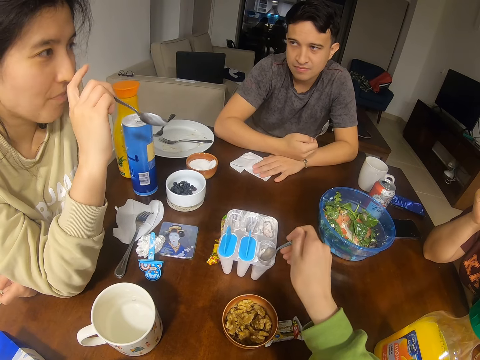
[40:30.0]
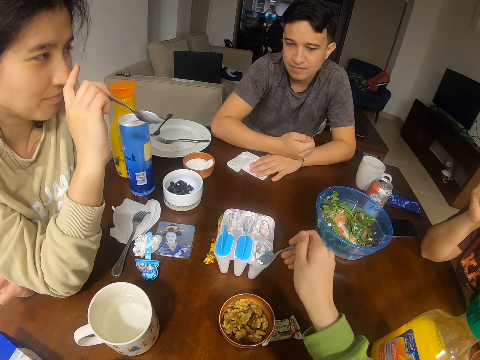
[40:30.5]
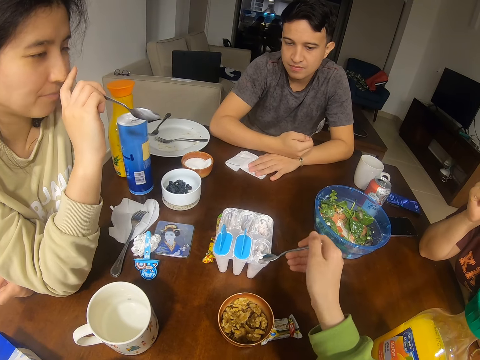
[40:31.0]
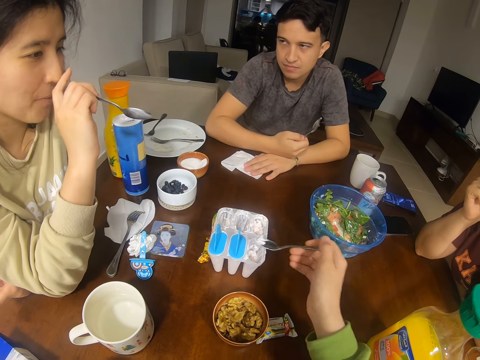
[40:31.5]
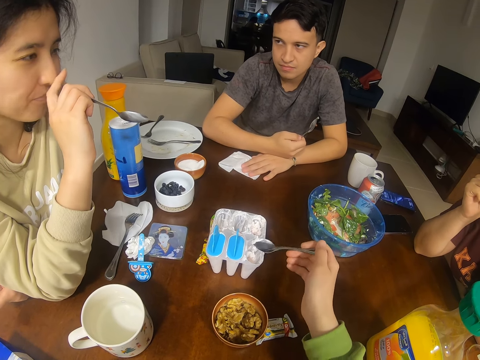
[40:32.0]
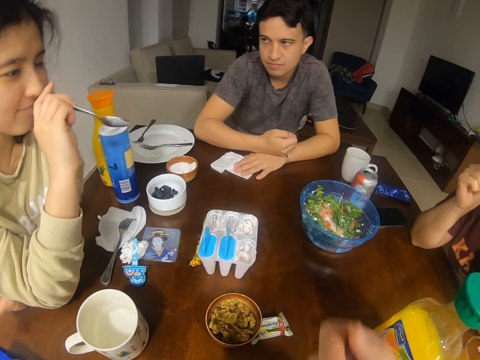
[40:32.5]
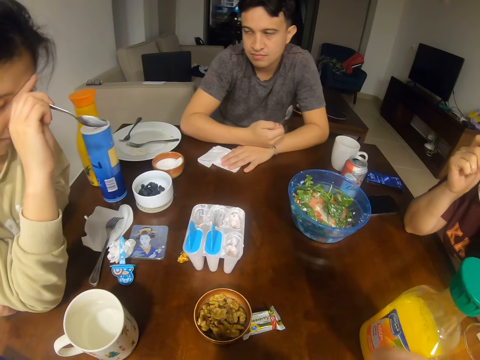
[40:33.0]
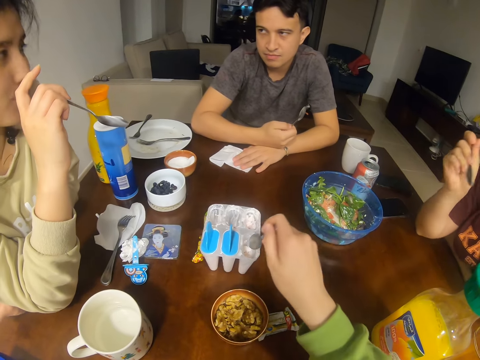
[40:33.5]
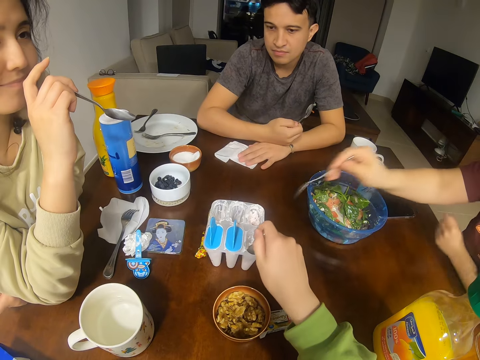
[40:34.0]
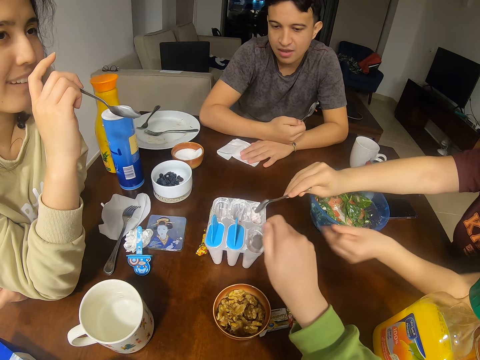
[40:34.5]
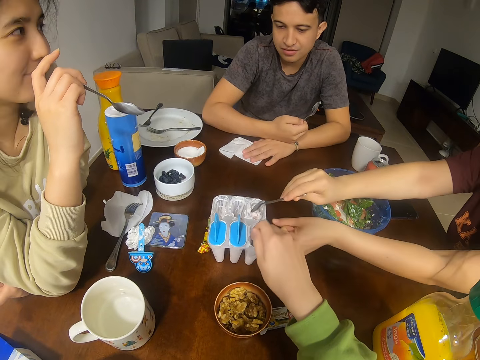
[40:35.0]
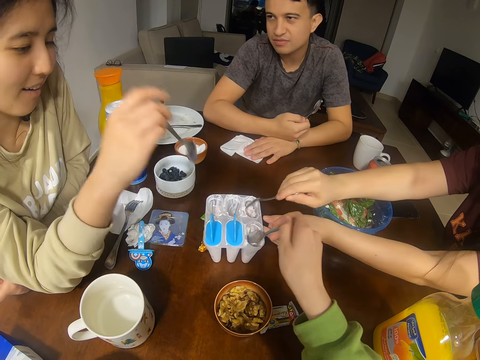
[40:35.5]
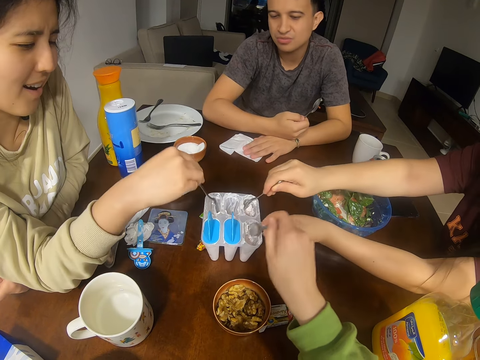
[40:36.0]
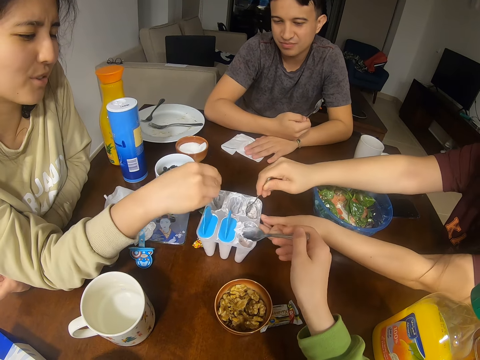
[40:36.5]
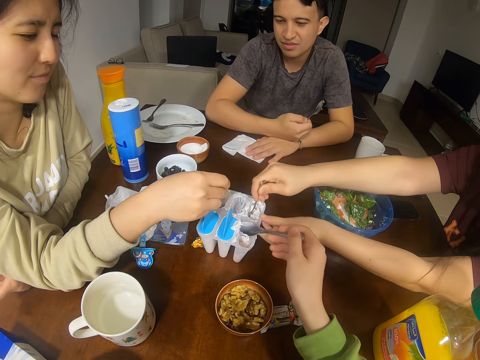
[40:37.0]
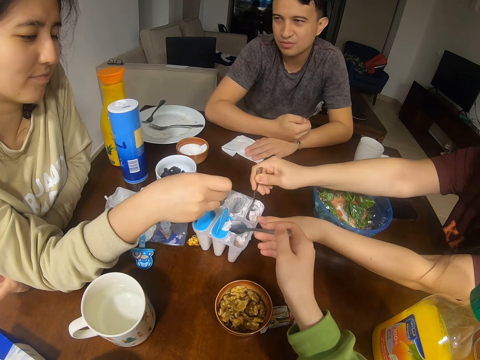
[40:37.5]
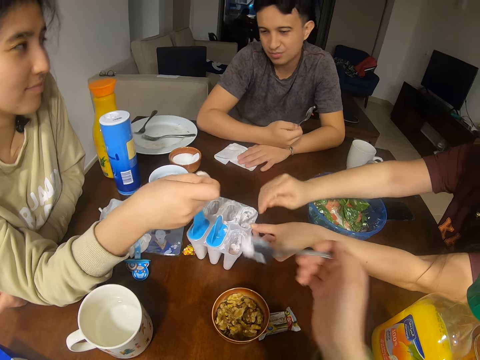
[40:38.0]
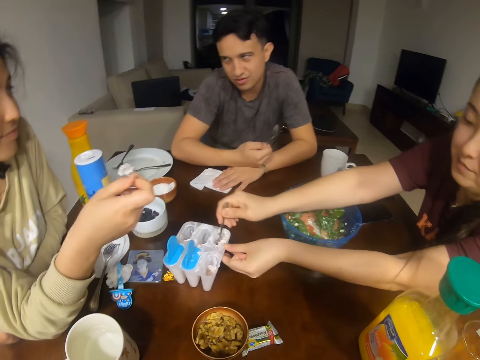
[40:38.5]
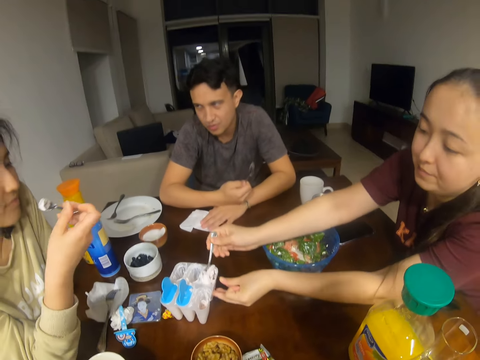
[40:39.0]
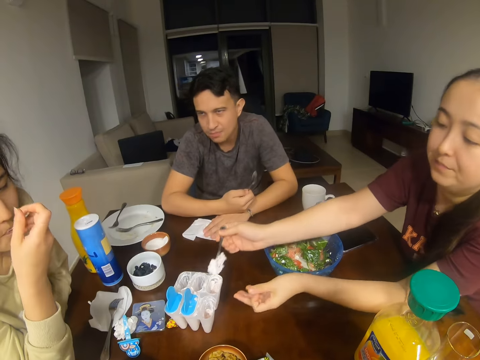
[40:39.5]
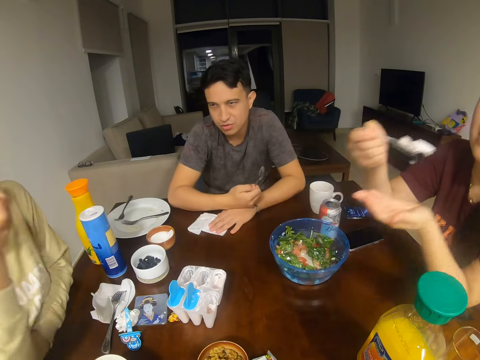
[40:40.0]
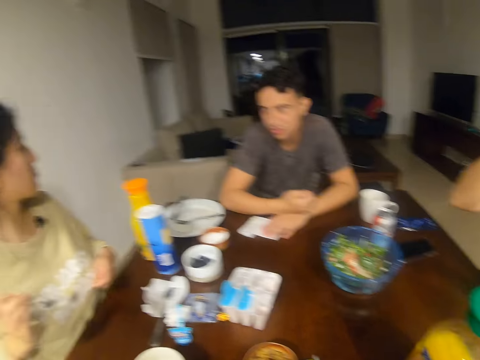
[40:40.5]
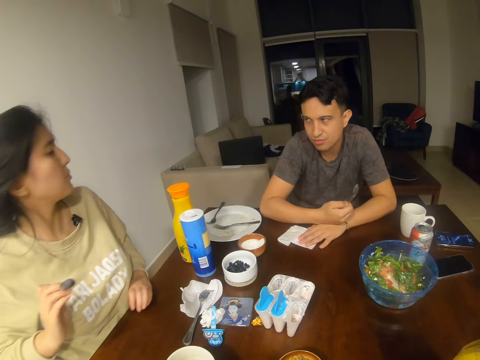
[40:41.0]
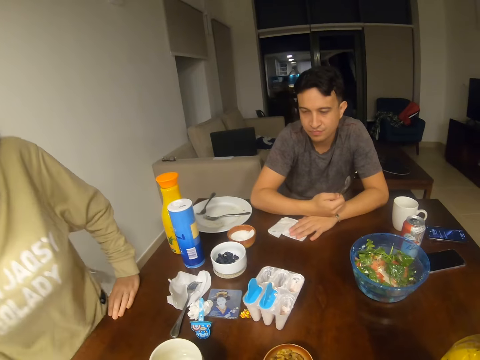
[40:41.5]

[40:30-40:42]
The camera wearer eats something. A man converses with a woman, the camera wearer and another woman. The first woman holds the tin. The camera wearer scoops ice cream. The other woman scoops ice cream. The first woman scoops ice cream. Another man talks to the first woman.

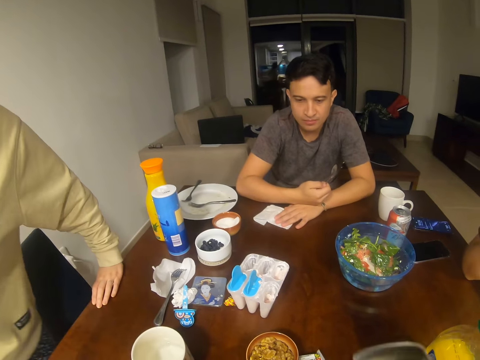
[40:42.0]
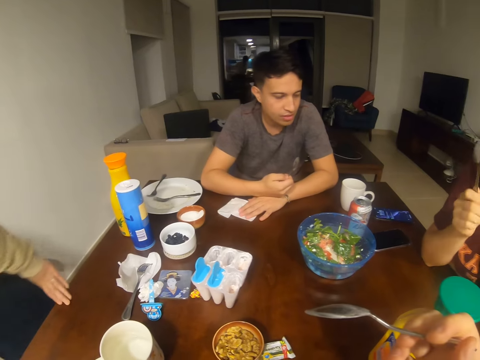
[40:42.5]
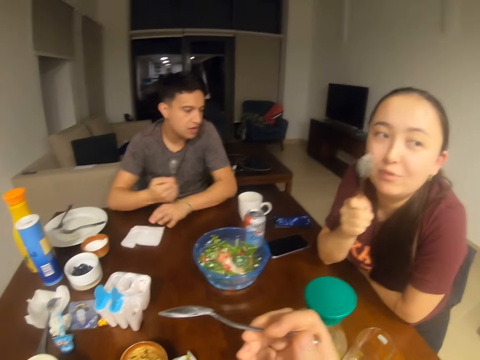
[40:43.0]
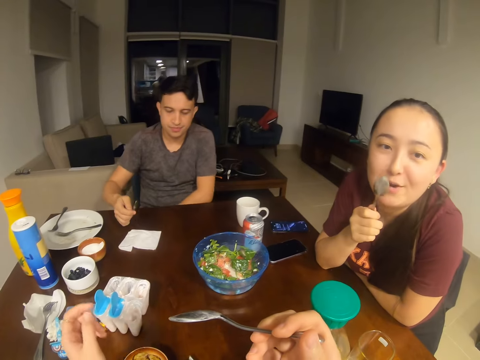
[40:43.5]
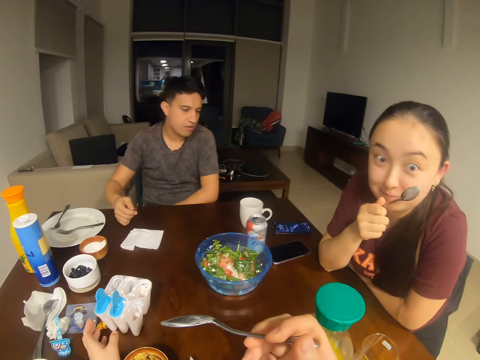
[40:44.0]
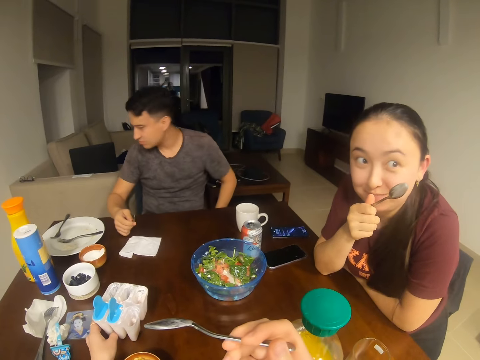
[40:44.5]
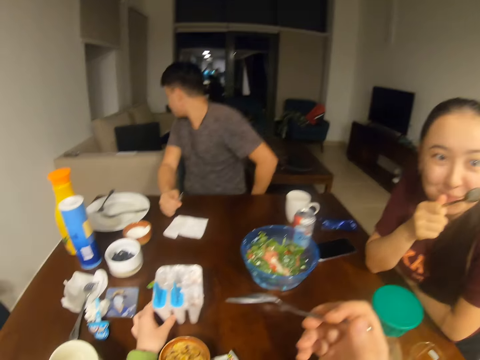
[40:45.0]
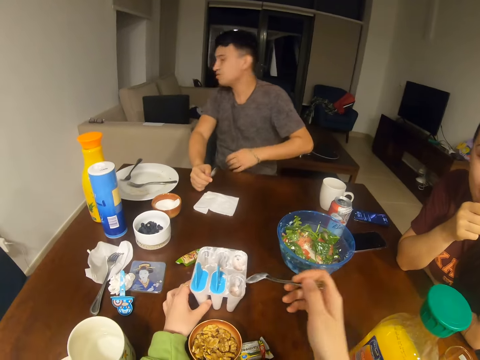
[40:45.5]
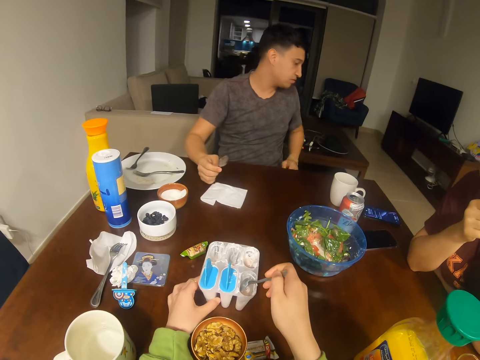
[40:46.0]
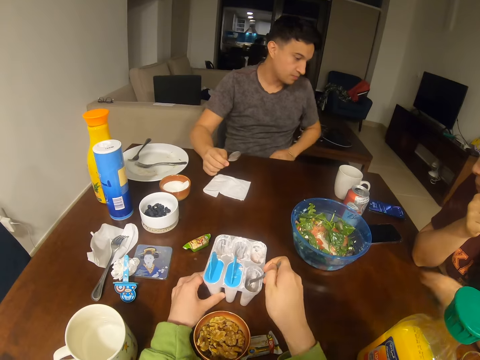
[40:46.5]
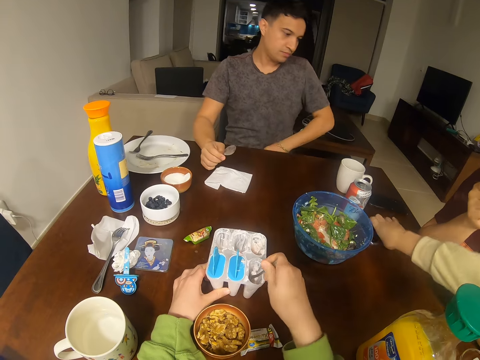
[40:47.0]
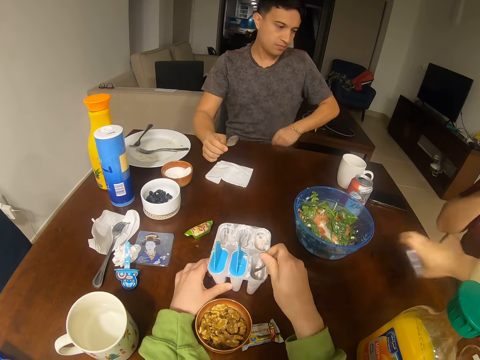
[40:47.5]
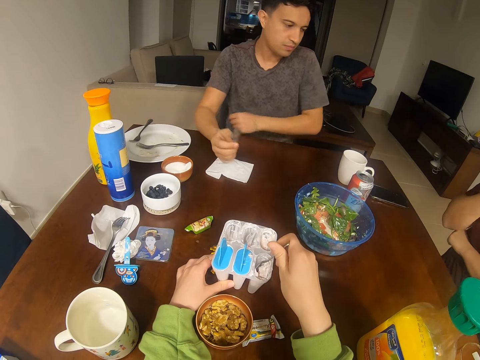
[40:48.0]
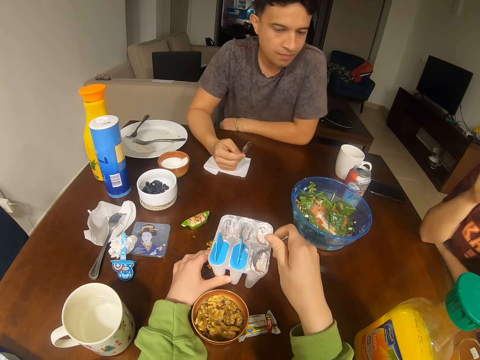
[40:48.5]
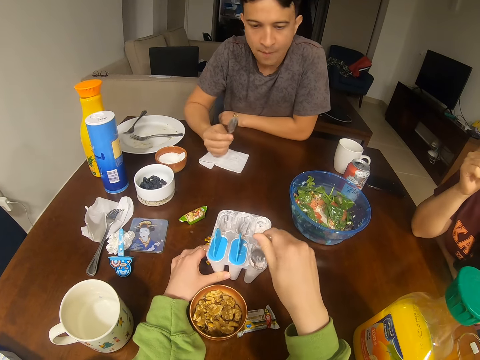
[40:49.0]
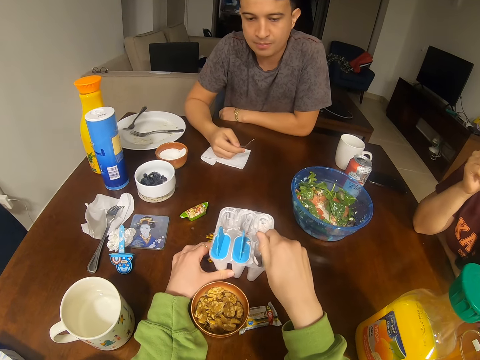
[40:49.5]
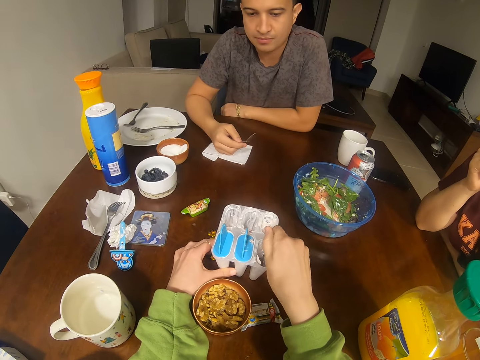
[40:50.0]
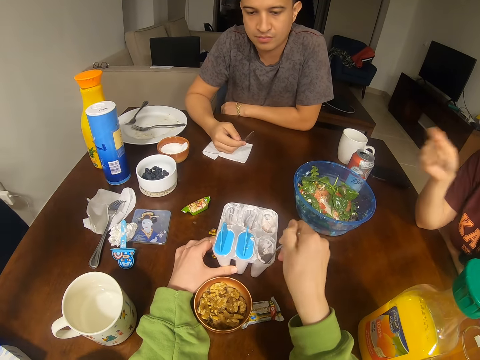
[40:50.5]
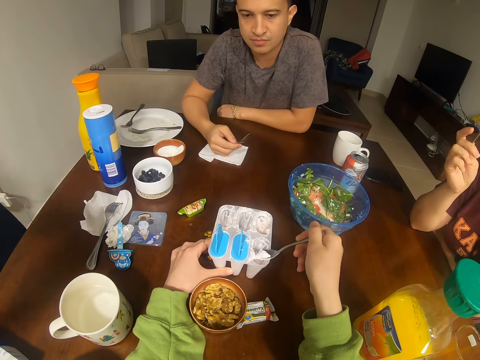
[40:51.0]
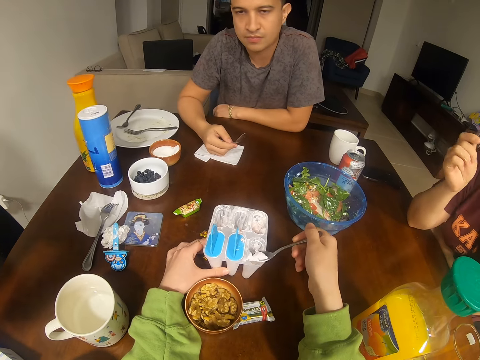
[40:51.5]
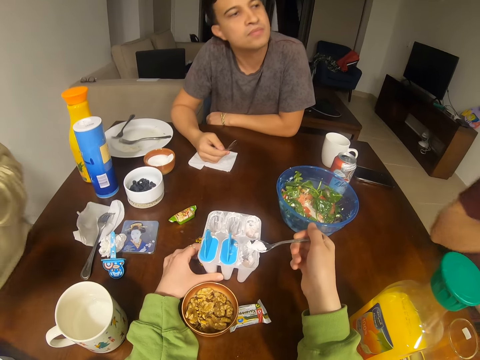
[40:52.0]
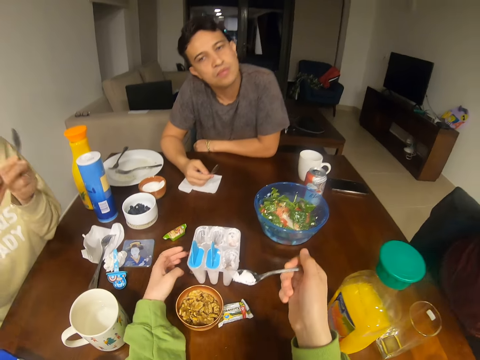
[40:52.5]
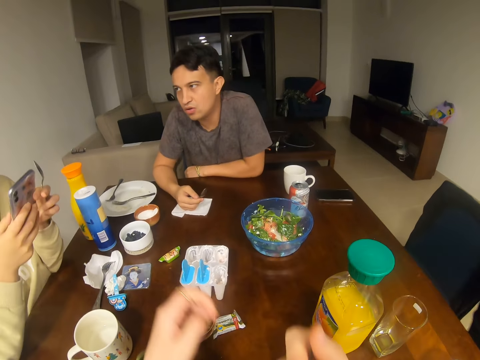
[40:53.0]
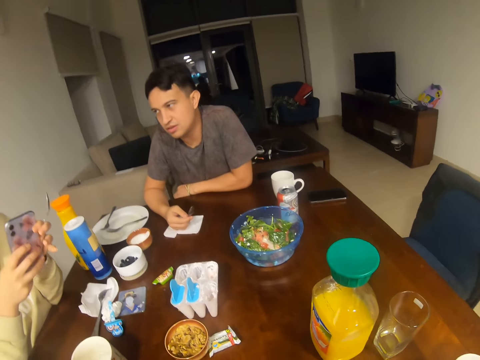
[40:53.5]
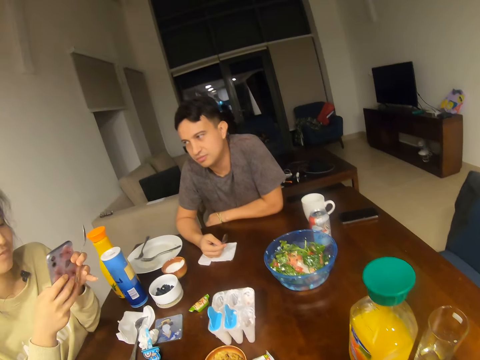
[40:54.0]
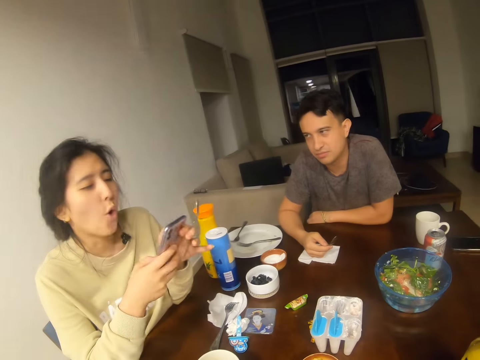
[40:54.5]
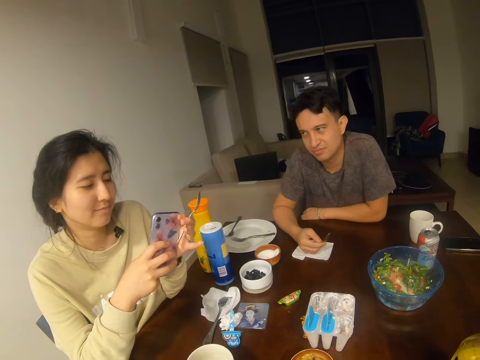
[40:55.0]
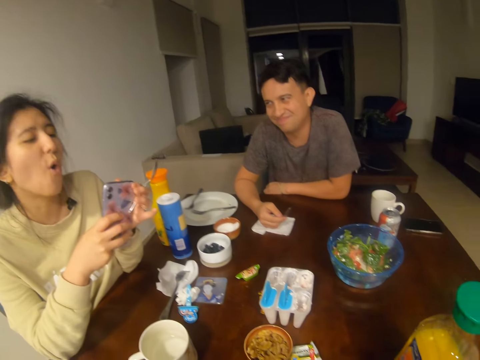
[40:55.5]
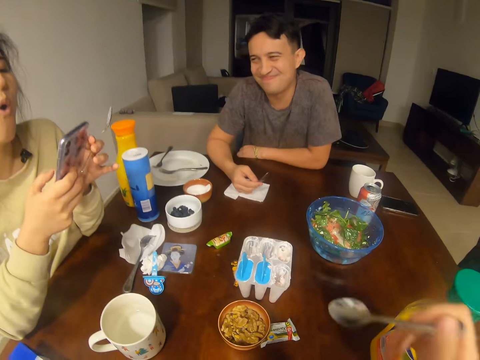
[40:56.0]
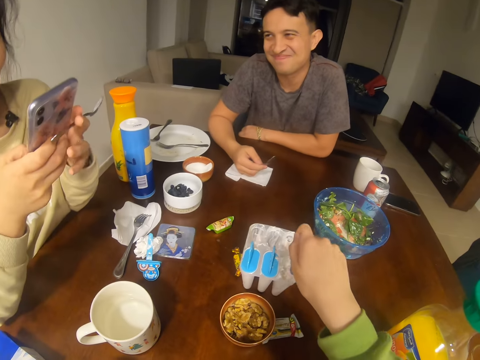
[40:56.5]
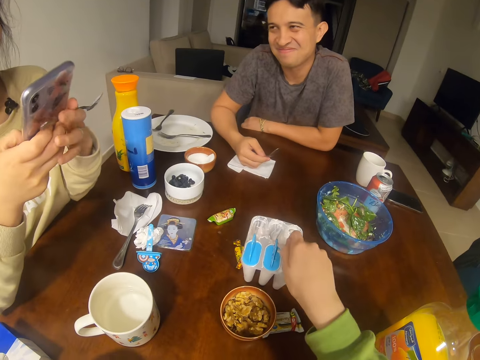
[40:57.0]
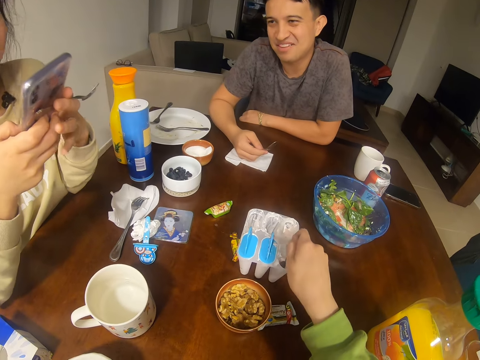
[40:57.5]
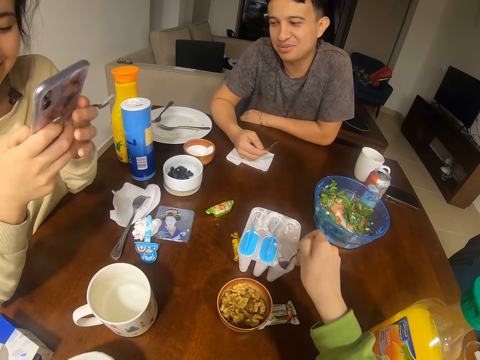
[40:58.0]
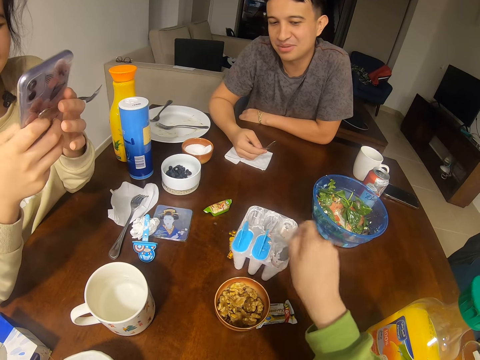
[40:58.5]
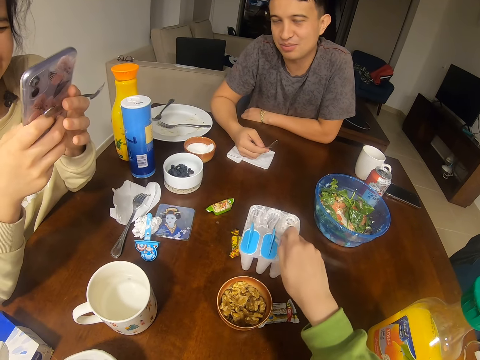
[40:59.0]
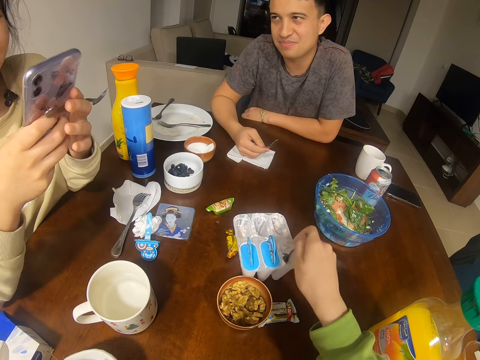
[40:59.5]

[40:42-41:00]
A girl stands. A woman converses with the camera wearer. The camera wearer talks to another girl. They hold a tin. A third girl picks up a phone. The camera wearer scoops something from the tin. Another woman stands up. A third woman sits down. The camera wearer eats something. The third woman operates her phone. A man converses with the third woman. The third girl holds the phone. The camera wearer scoops something from the tin. Another man speaks to the third girl.
